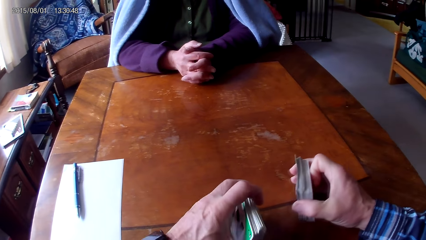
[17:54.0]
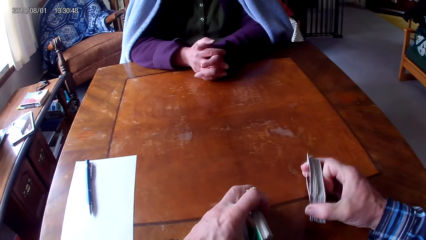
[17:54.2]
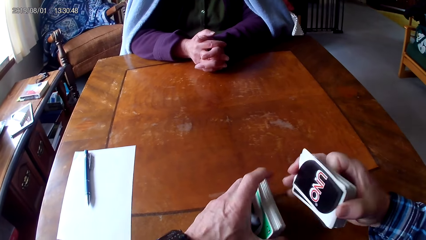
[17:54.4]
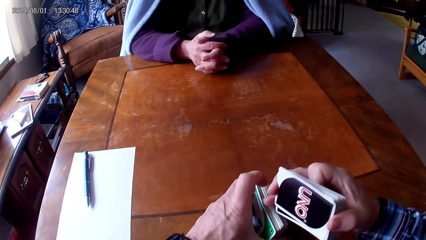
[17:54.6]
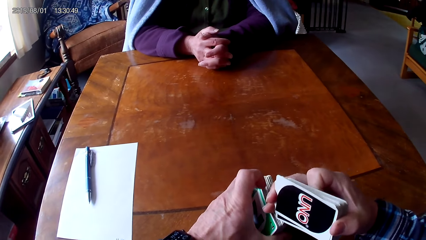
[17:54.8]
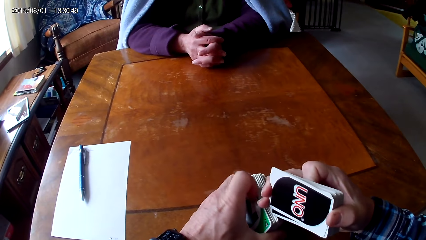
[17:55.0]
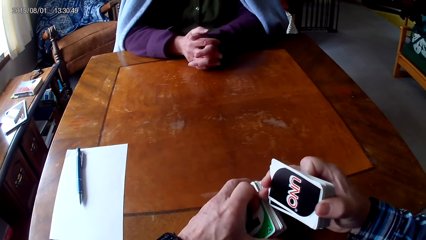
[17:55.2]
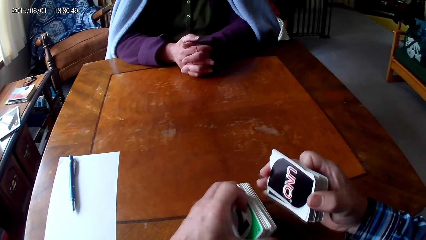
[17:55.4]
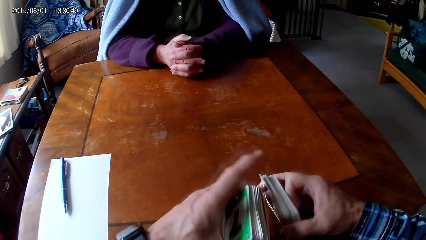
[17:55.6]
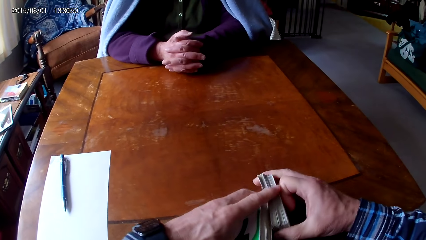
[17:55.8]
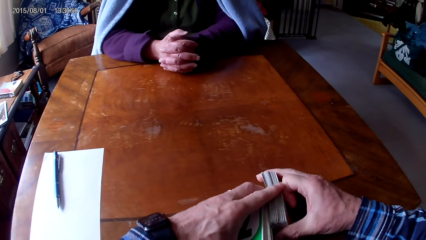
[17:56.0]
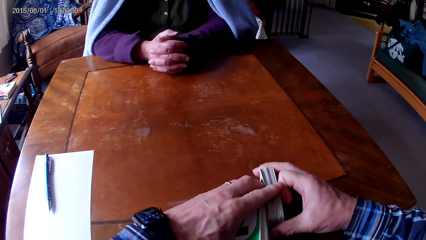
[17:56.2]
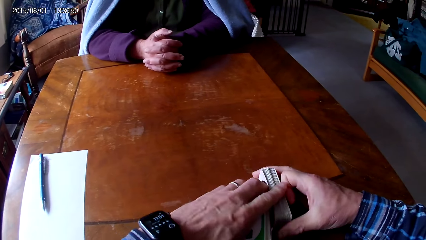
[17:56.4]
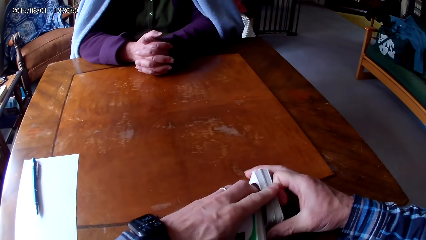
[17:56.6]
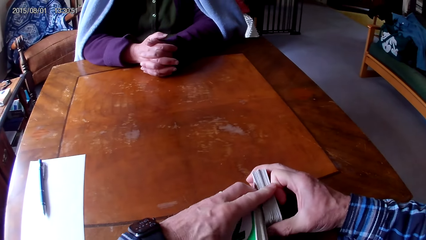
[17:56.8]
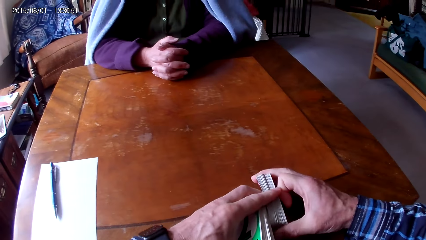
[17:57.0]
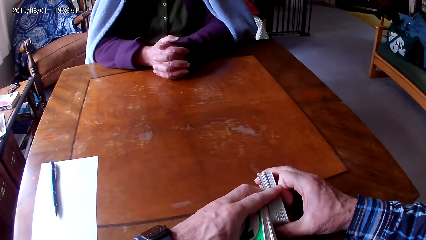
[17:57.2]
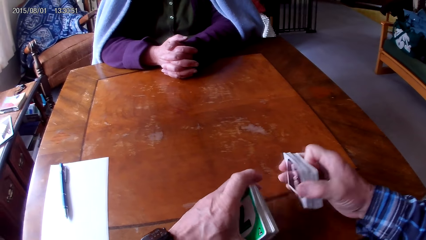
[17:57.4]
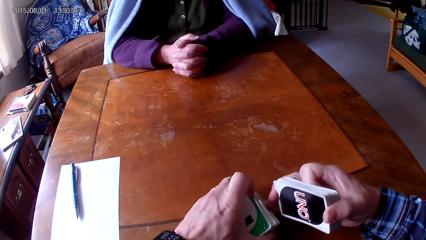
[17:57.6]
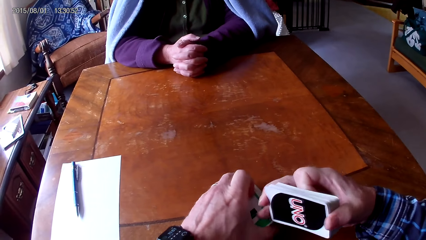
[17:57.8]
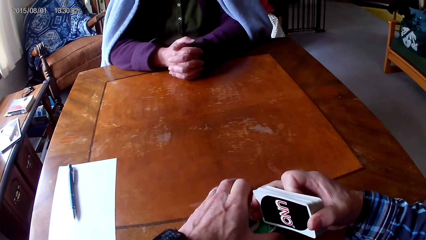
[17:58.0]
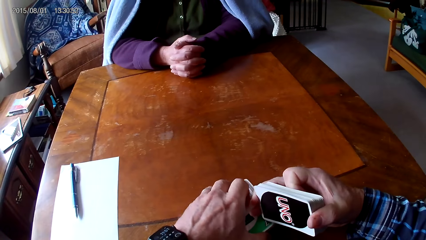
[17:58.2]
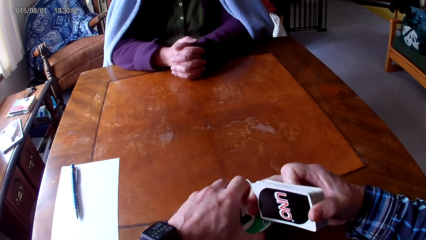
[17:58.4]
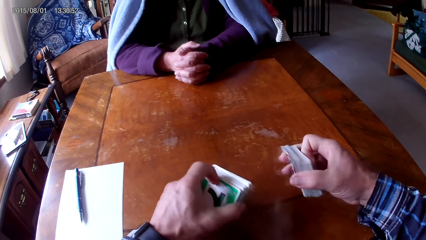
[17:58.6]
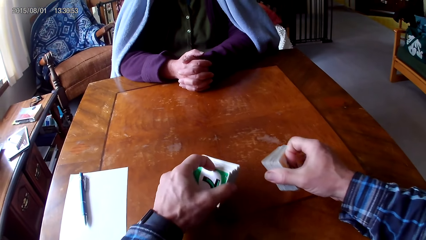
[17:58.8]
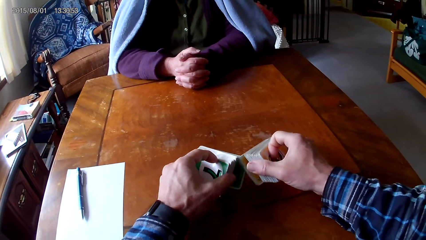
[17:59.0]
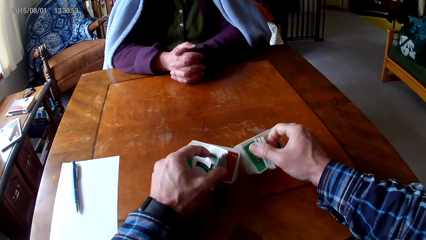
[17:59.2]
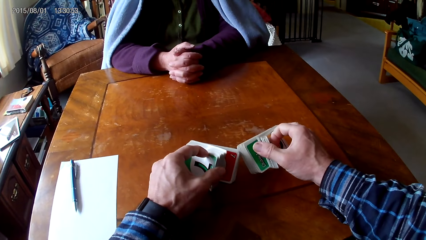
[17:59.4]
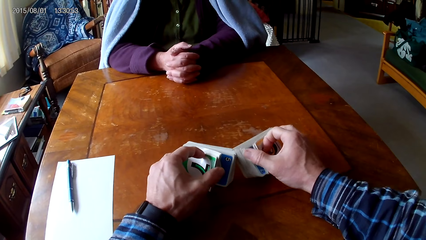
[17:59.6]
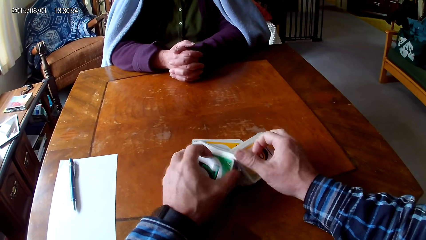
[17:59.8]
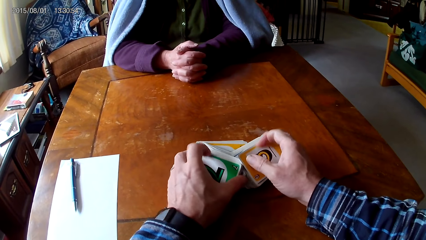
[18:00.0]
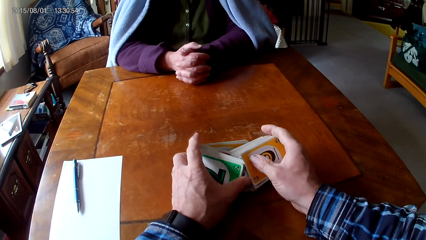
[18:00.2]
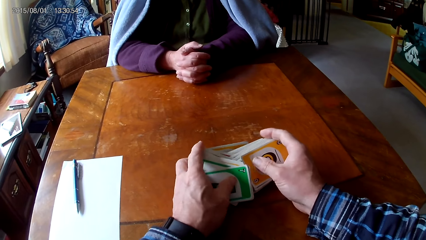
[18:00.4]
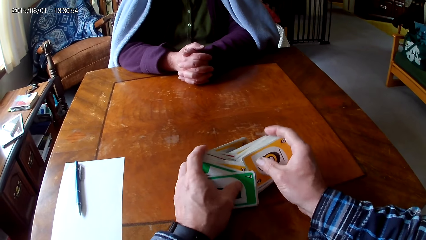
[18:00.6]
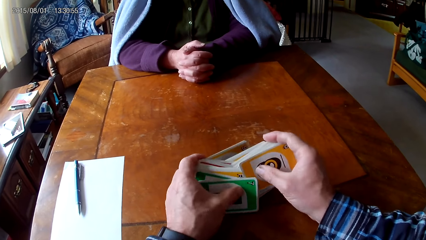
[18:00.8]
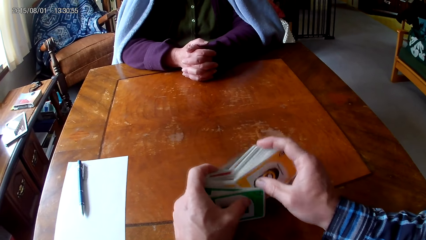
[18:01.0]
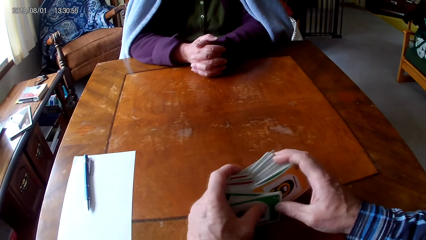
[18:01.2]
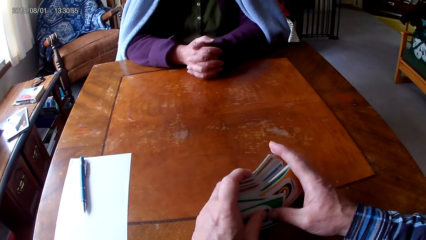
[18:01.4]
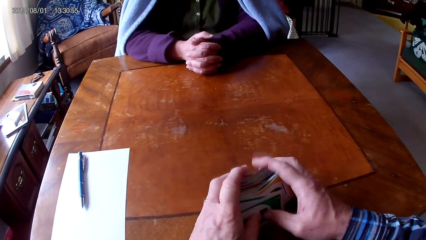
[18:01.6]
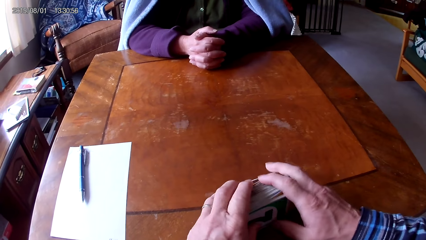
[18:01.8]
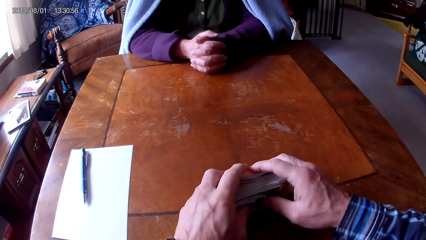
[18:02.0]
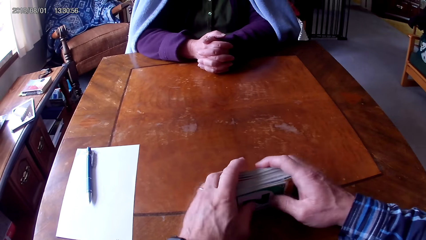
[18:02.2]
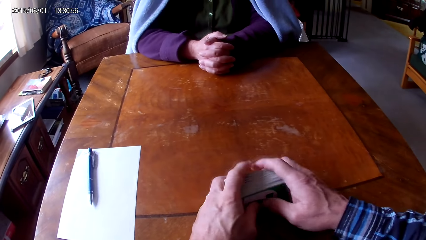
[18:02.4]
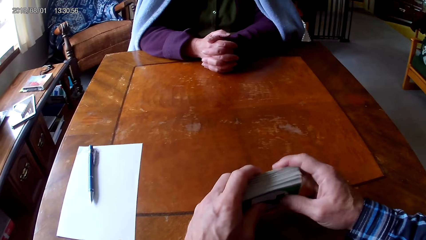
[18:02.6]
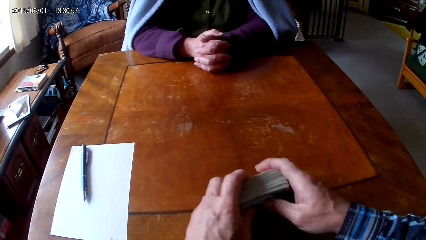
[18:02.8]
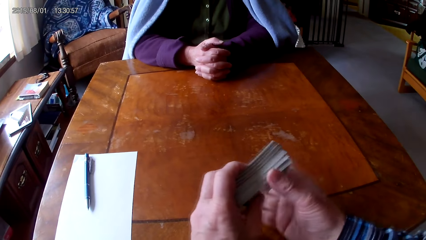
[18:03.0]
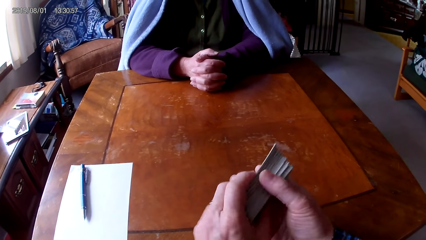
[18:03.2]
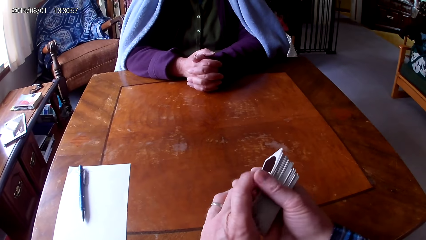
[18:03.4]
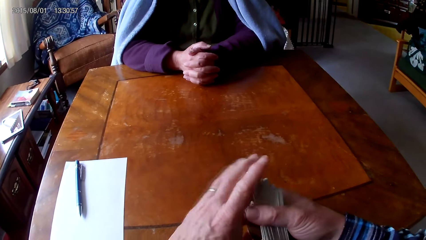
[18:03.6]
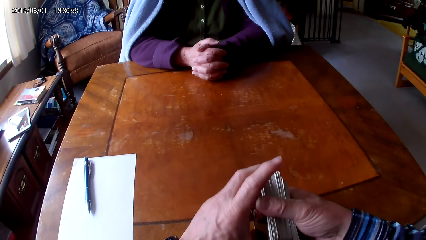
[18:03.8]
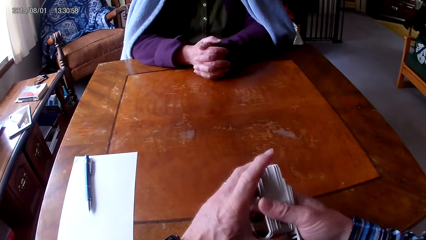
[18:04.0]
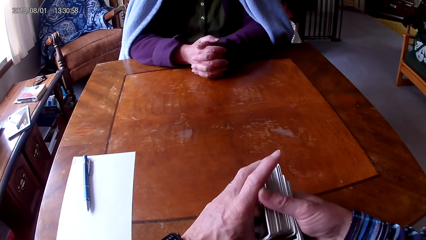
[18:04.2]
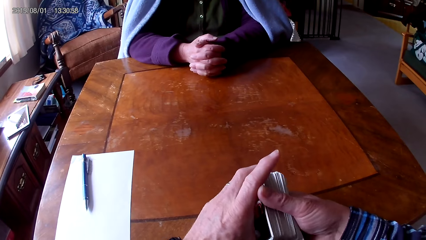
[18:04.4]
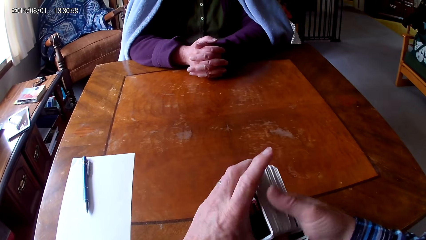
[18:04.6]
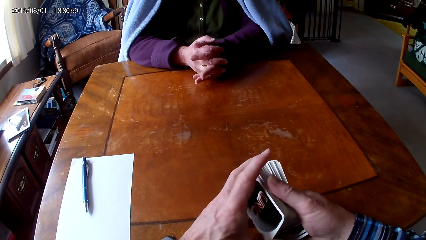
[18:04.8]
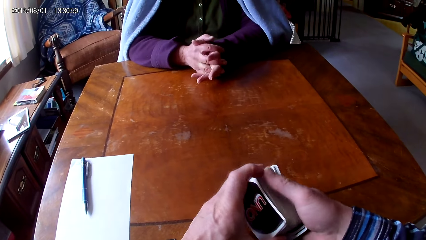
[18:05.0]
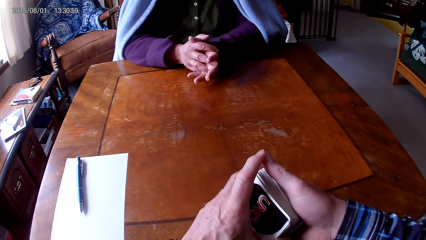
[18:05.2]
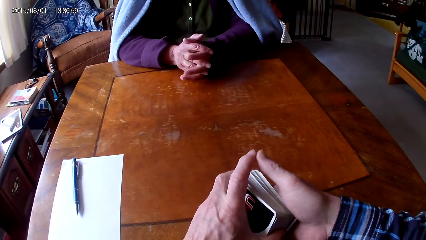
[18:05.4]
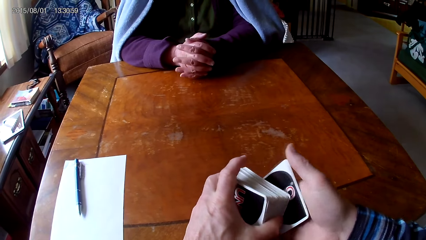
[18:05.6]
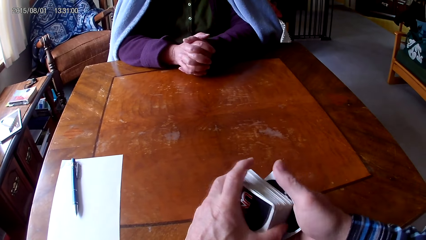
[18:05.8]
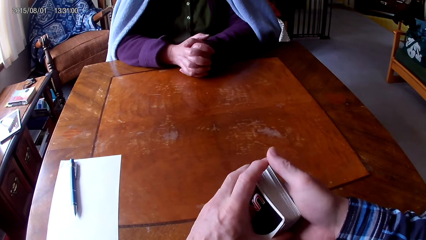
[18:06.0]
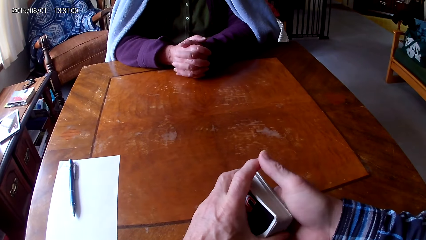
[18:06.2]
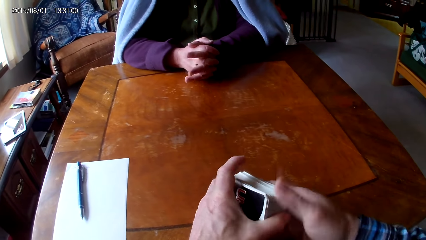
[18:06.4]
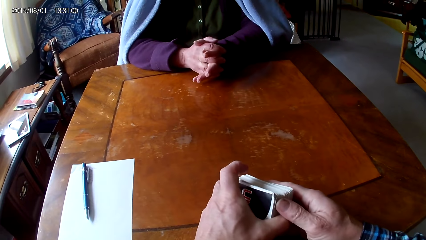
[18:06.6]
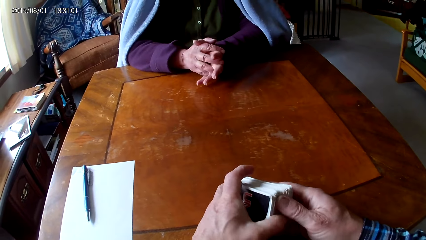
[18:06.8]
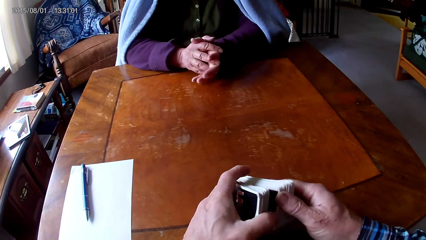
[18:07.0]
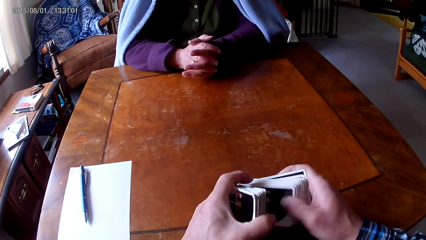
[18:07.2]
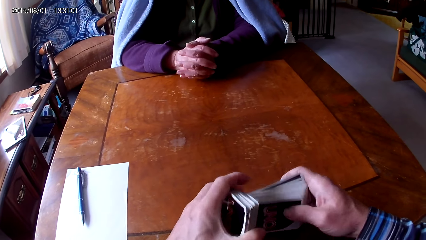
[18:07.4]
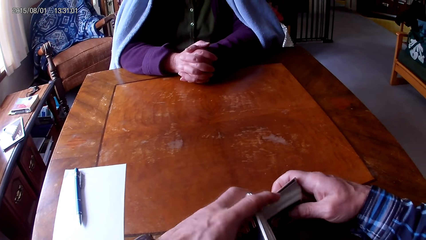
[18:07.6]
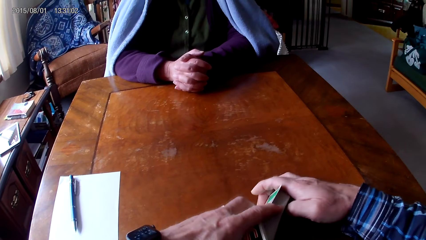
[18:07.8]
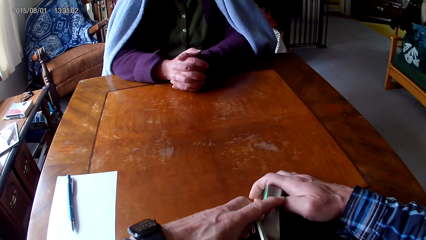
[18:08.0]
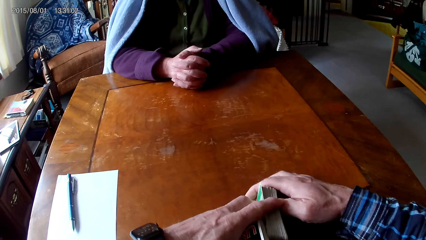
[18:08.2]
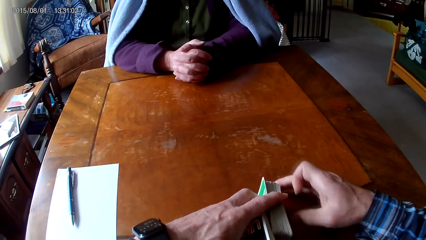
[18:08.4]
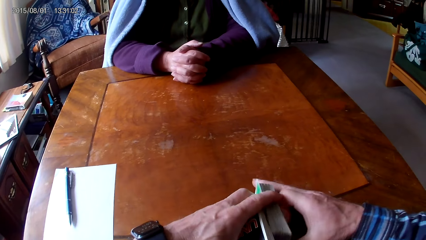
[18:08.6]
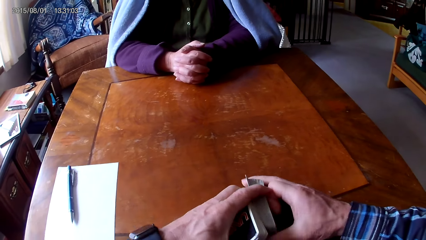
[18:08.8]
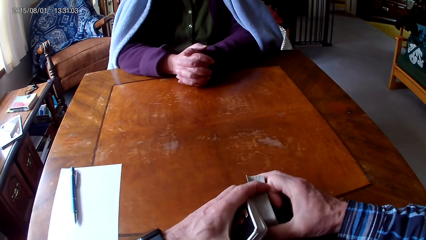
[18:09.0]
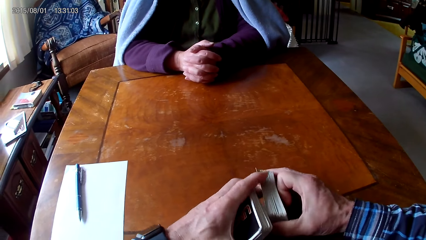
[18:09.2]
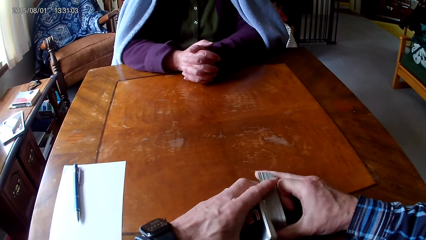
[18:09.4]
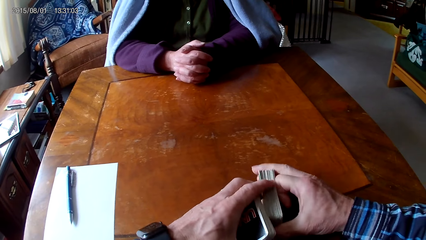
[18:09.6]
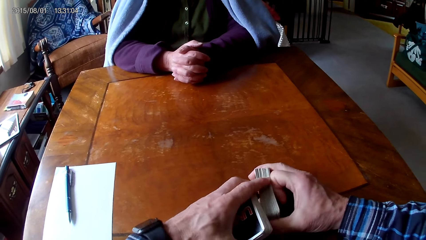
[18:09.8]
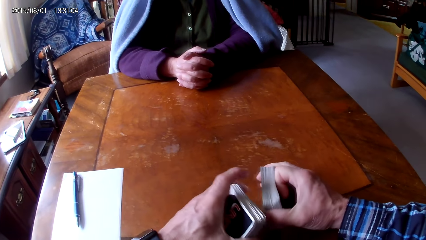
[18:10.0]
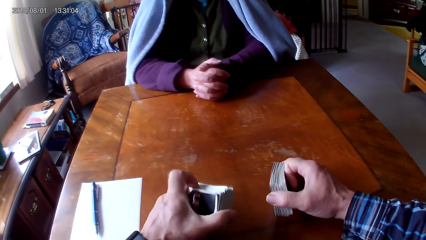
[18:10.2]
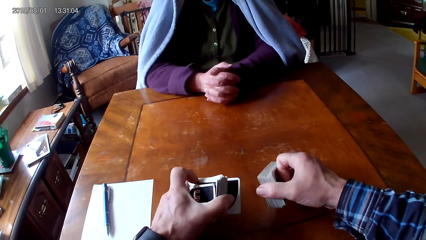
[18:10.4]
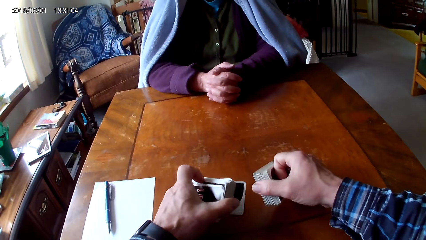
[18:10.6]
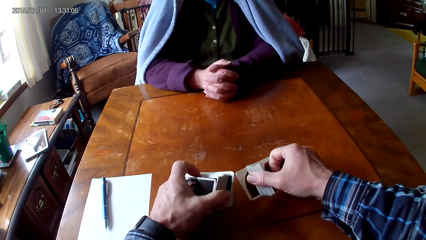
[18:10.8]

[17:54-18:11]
The camera wearer holds cards on a table with hands. They sort the cards on the table with hands. They put the cards together. They hold the cards on the table with hands. They separate the cards with hands. They hold the cards on the table with hands.
